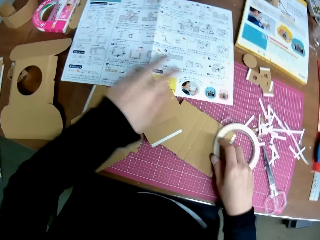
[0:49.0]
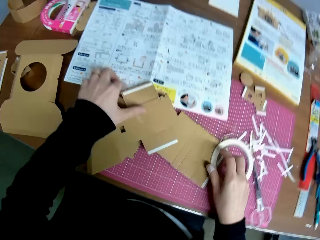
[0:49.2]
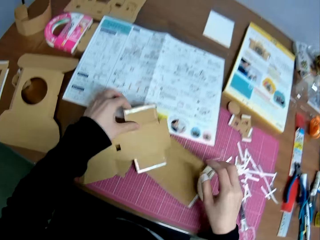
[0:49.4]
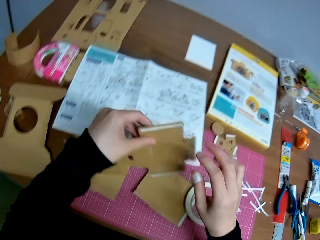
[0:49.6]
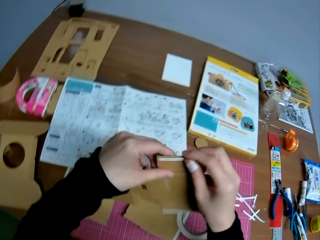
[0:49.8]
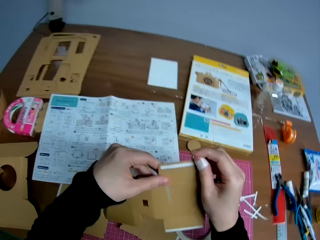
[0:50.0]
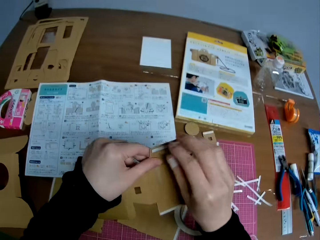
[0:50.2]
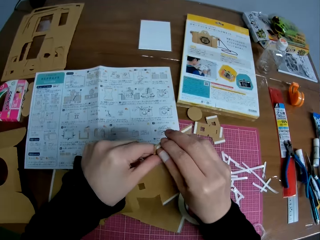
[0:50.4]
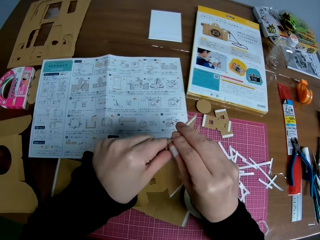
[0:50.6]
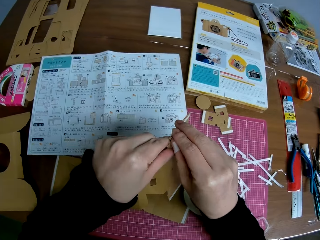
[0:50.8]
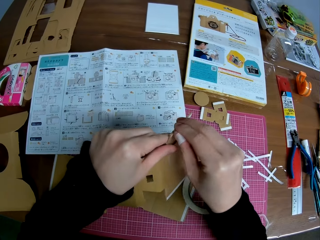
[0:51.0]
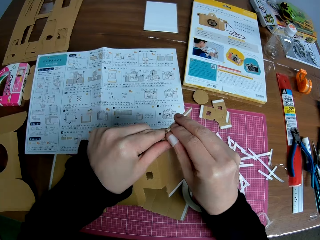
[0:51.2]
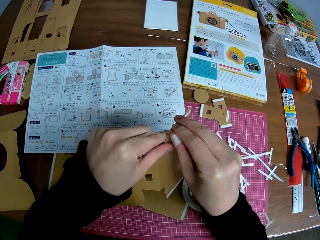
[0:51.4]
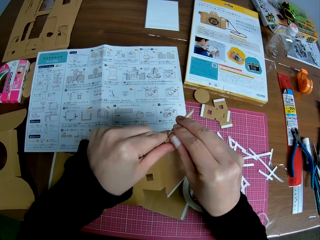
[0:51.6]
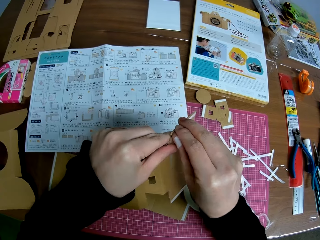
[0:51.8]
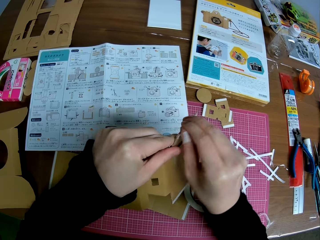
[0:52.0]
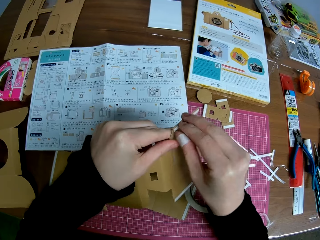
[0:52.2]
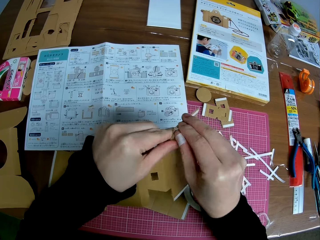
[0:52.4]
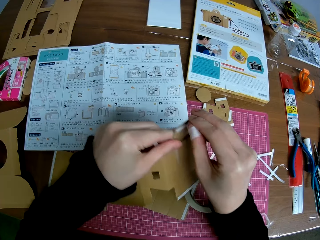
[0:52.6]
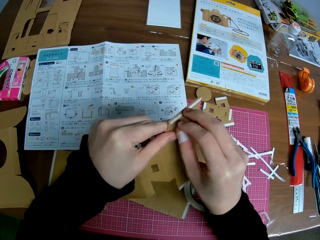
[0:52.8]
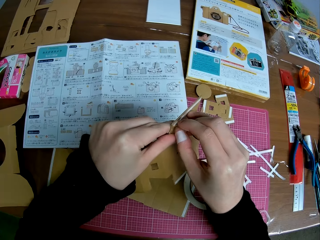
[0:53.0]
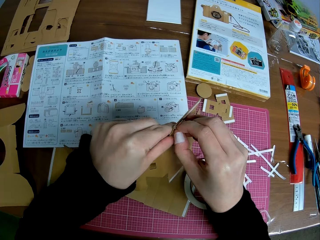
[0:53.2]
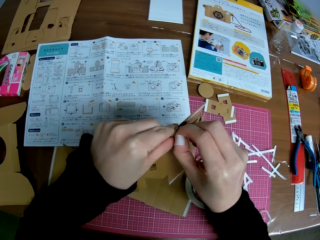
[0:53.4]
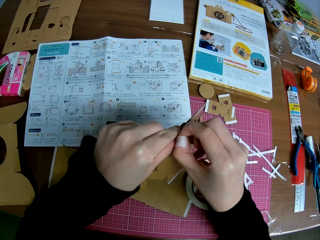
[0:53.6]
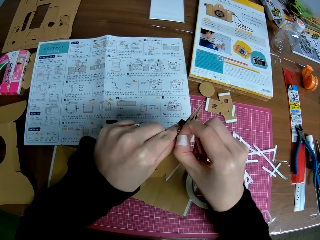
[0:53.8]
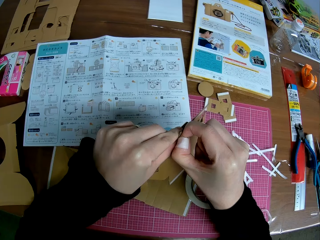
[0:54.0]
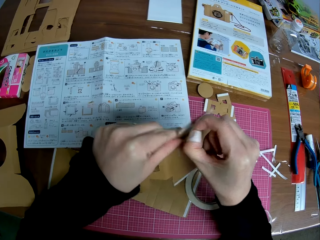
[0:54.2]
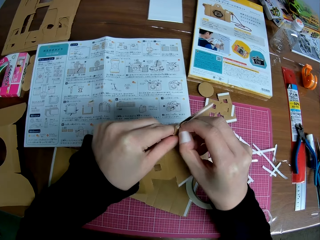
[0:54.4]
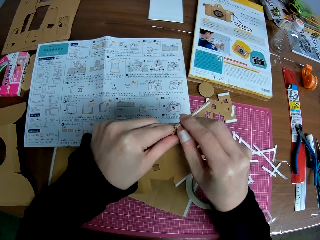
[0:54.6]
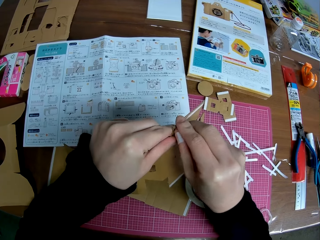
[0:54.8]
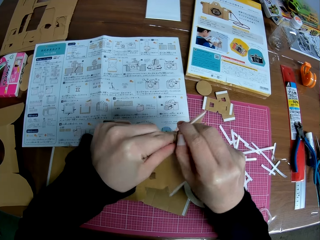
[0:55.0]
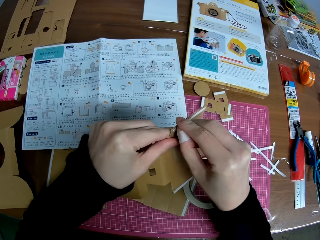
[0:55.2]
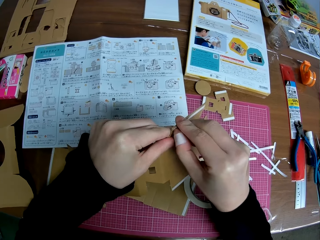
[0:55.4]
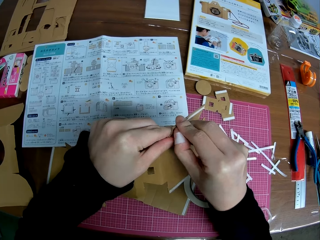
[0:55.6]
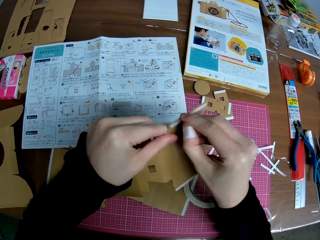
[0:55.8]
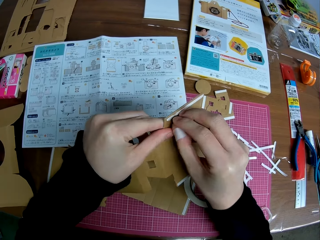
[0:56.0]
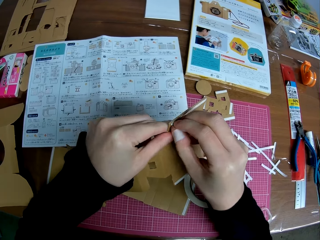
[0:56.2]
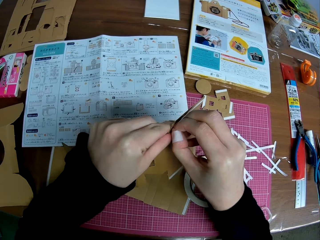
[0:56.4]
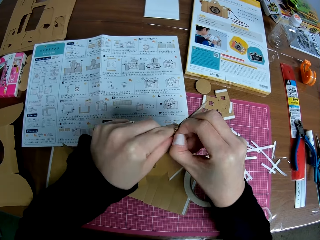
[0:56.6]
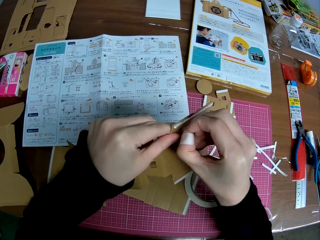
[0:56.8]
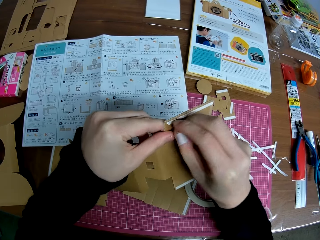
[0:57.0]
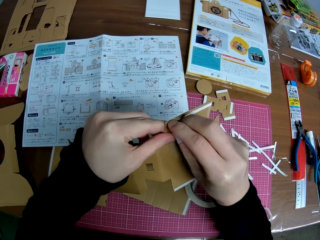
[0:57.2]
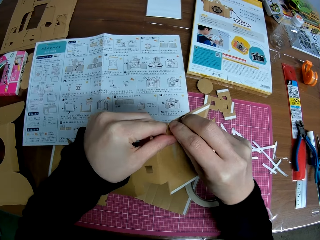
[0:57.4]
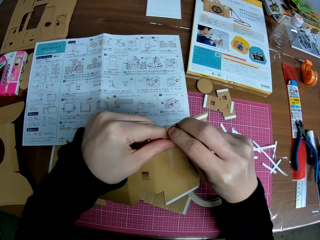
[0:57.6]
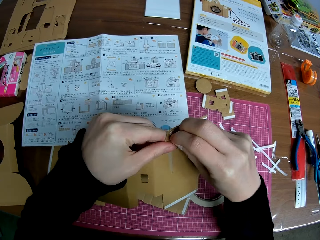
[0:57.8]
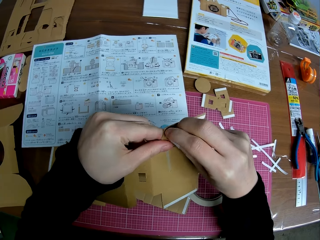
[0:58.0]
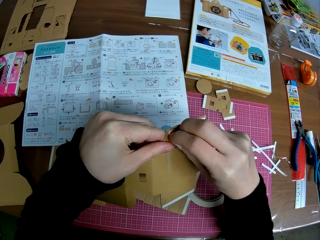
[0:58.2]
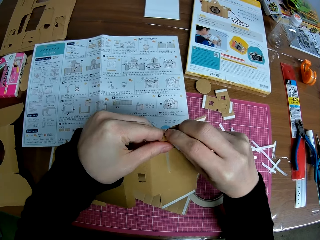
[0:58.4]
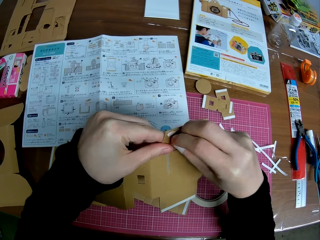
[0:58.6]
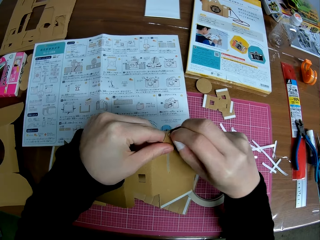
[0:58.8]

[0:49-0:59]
The camera wearer adjusts the paper tape on the table with his right hand. He picks up a piece of paper mechanical model from the table with his left hand. He holds the piece of paper mechanical model in both hands. He removes the paper tape from the piece of paper mechanical model with his right hand.

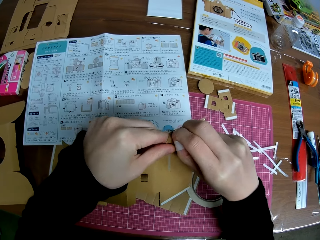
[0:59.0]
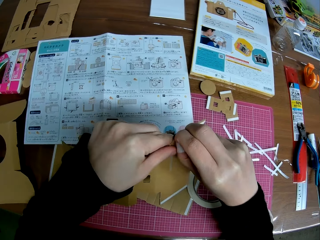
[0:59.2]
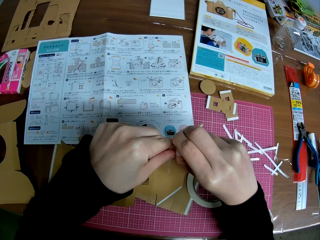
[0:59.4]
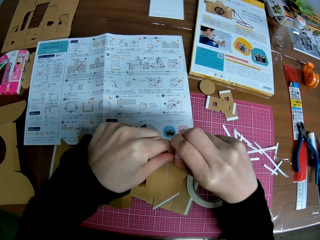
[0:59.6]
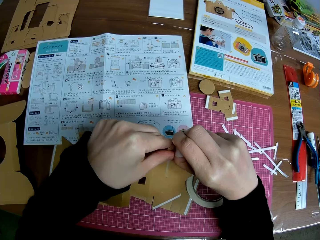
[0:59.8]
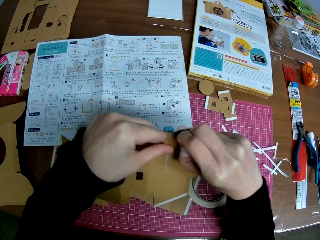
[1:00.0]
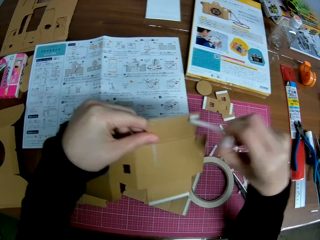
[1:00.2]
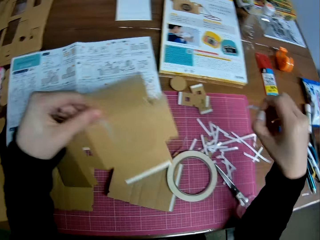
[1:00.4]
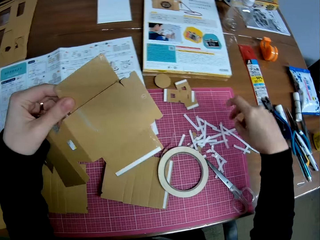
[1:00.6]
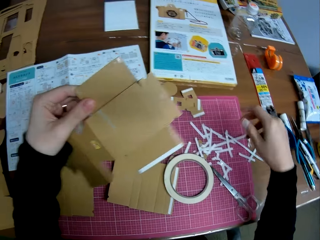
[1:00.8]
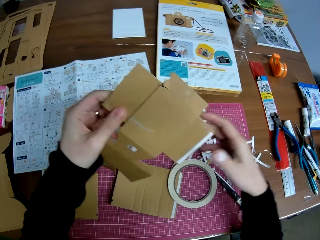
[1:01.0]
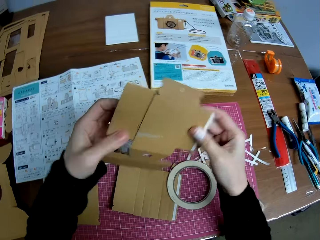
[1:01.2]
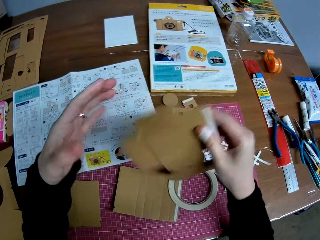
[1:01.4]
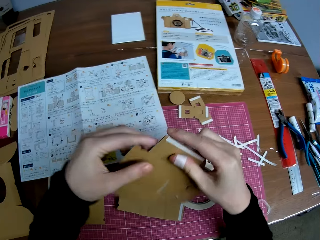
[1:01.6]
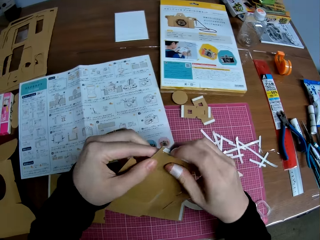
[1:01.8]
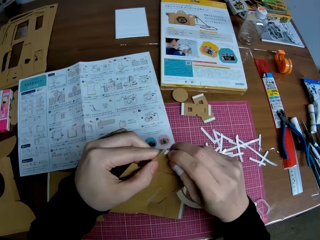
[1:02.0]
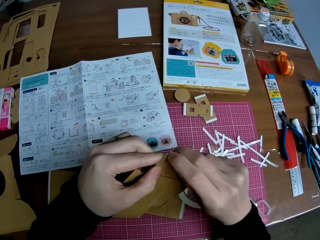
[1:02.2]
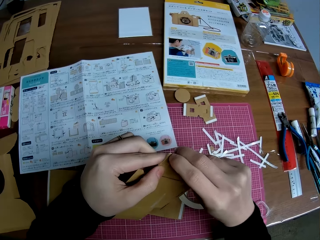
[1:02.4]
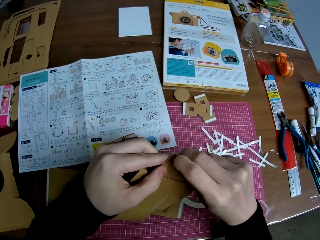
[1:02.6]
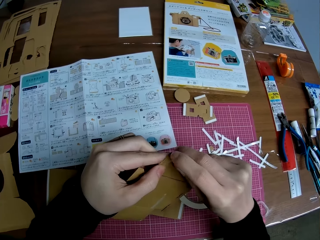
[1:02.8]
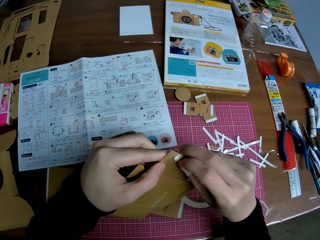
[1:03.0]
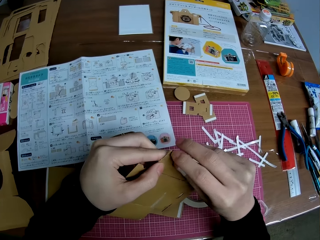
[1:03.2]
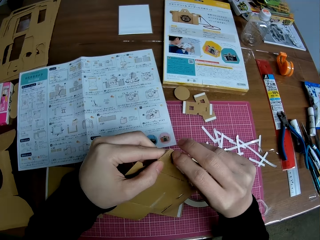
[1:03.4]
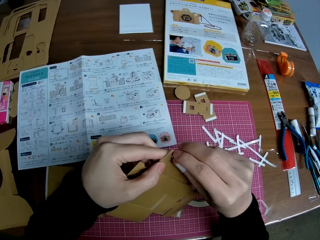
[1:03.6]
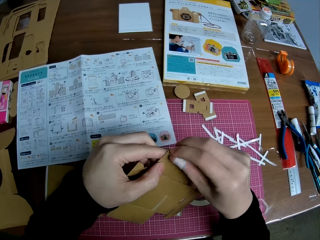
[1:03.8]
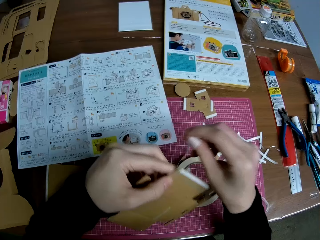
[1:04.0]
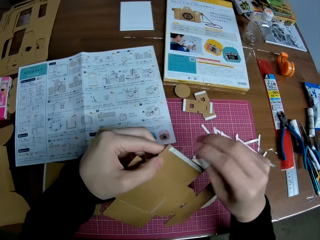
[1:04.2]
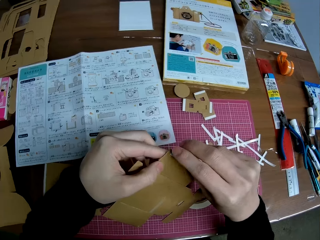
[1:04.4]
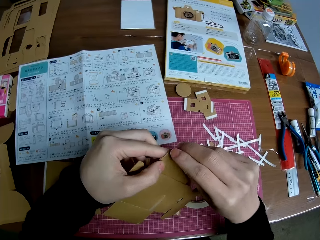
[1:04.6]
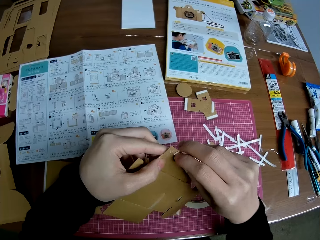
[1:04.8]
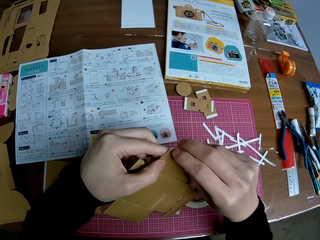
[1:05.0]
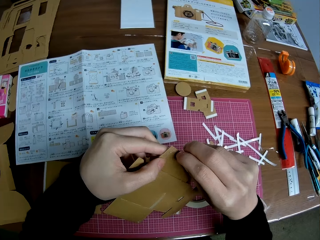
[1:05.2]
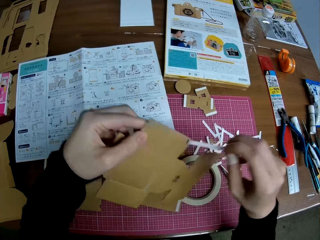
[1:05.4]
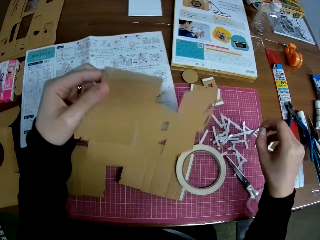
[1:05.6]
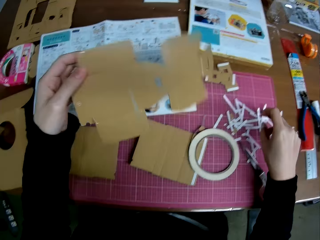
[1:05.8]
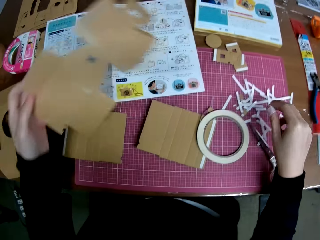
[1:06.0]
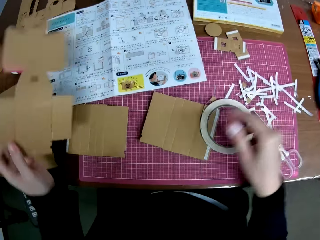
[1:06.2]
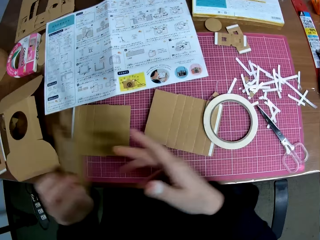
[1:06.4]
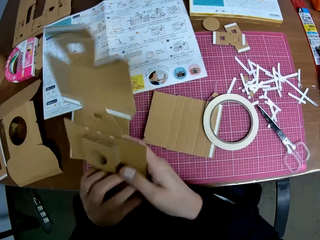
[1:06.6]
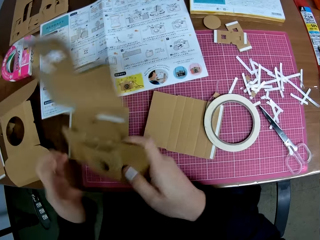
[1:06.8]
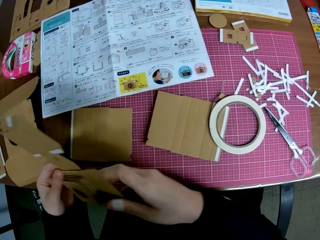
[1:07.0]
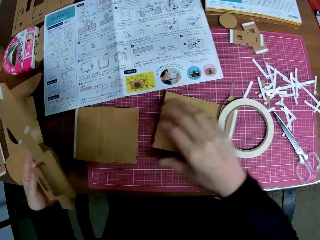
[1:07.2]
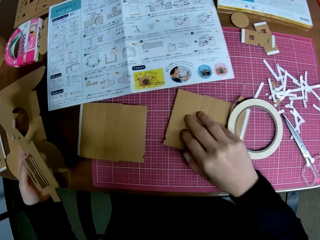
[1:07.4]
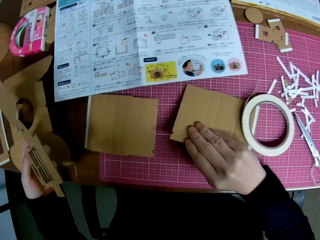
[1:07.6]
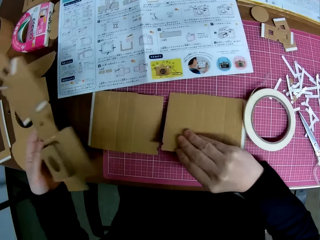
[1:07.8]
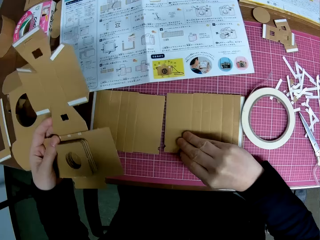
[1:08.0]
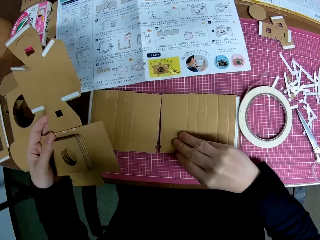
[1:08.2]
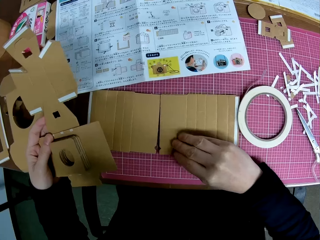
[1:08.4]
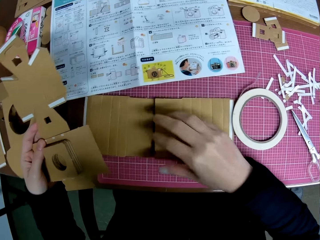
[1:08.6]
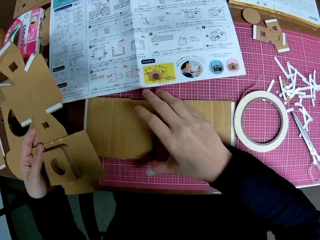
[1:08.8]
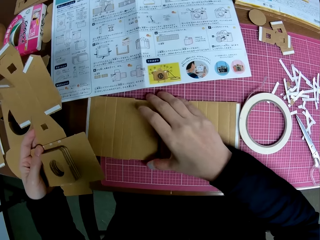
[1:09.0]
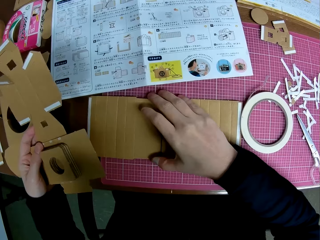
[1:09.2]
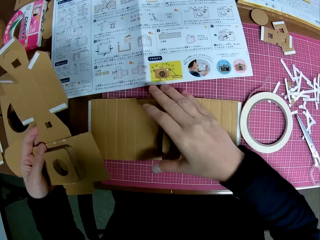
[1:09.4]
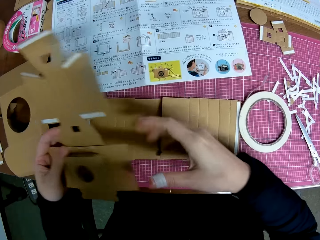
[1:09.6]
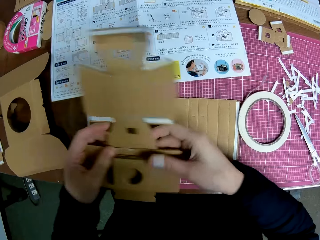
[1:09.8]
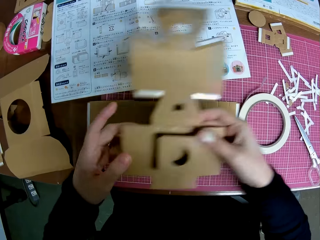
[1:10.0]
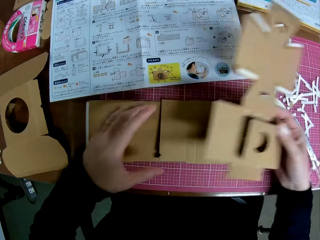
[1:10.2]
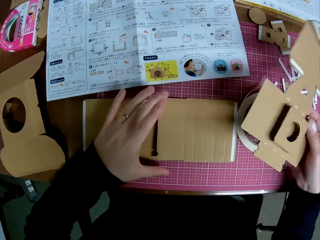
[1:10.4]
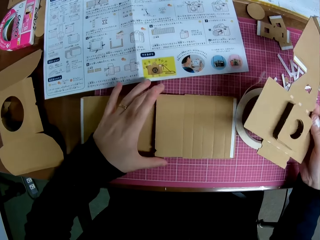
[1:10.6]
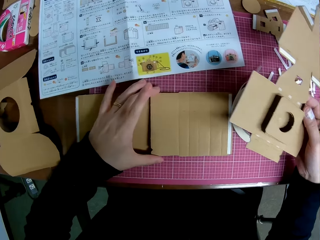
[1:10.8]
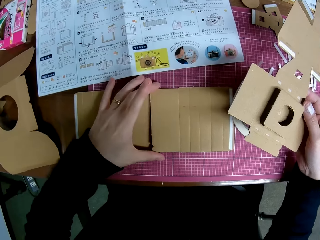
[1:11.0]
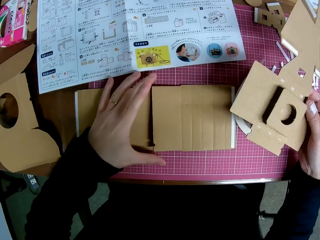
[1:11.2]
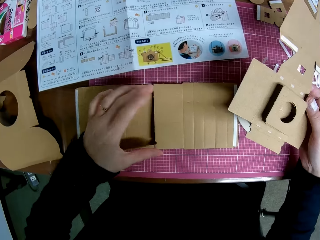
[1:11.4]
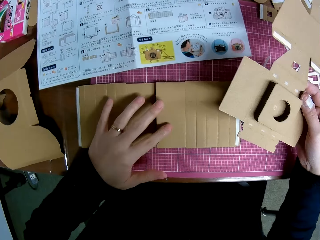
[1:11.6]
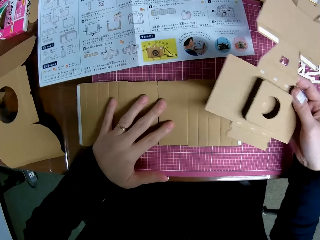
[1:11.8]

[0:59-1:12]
The camera wearer drops the paper tape on the table with his right hand. He turns the piece of paper mechanical model with his hands. He removes the paper tape from the piece of paper mechanical model with his right hand. He drops the paper tape on the table with his right hand. He passes the piece of paper mechanical model from his left hand to his right hand. He passes the piece of paper mechanical model from his right hand to his left hand. He adjusts pieces of paper mechanical model on the table with his right hand. He passes the piece of paper mechanical model in his left hand to his right hand. He adjusts pieces of paper mechanical model on the table with his right hand. He joins the two pieces of the paperboards.
